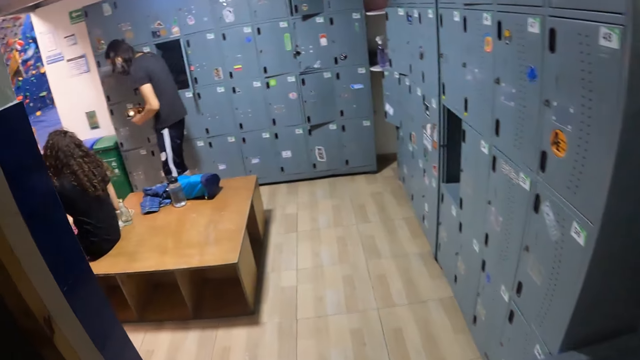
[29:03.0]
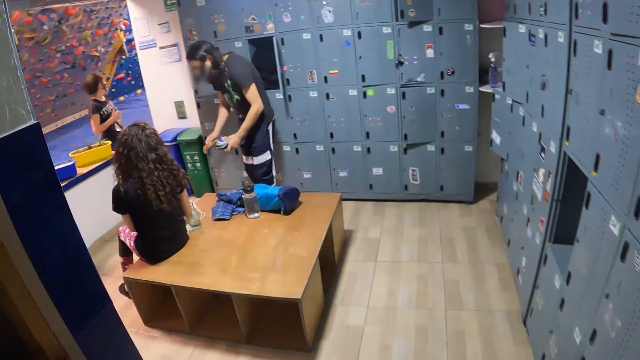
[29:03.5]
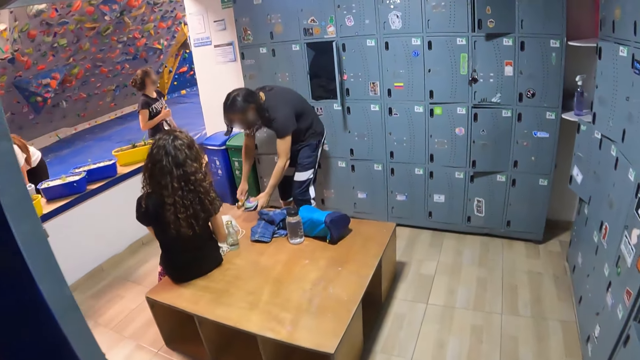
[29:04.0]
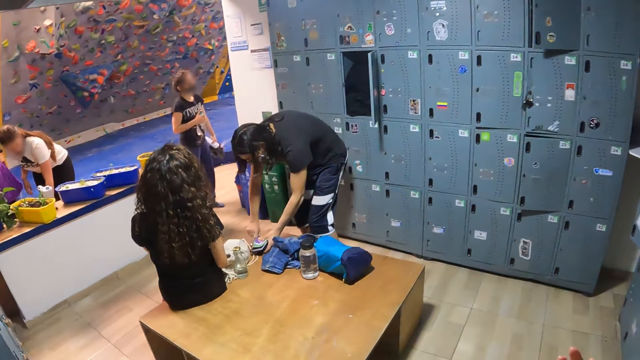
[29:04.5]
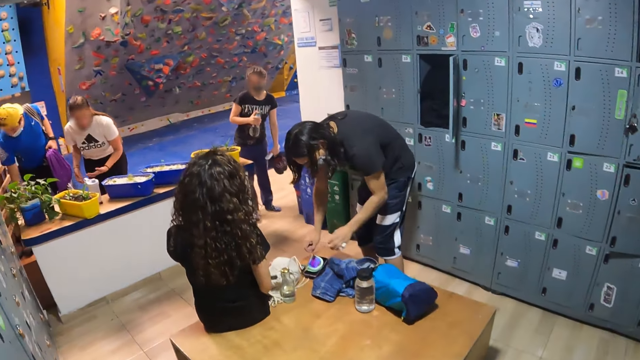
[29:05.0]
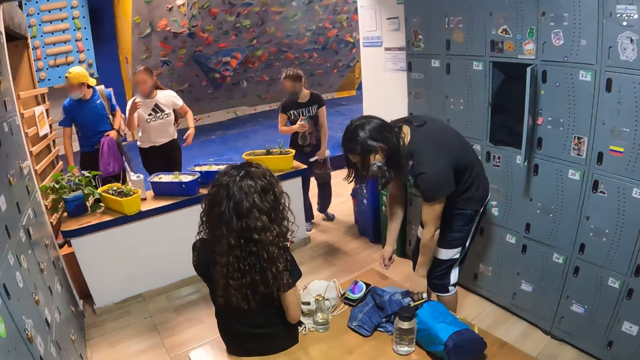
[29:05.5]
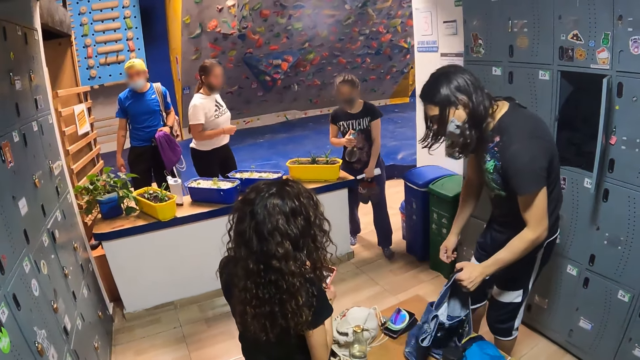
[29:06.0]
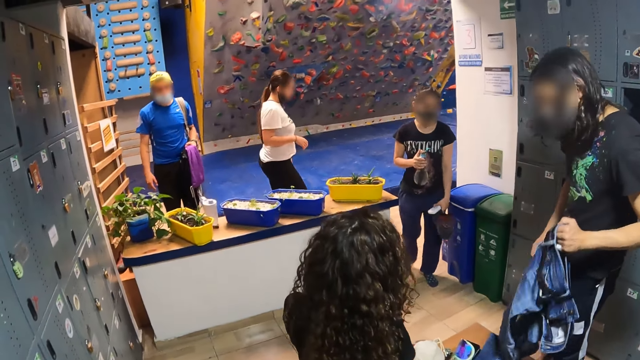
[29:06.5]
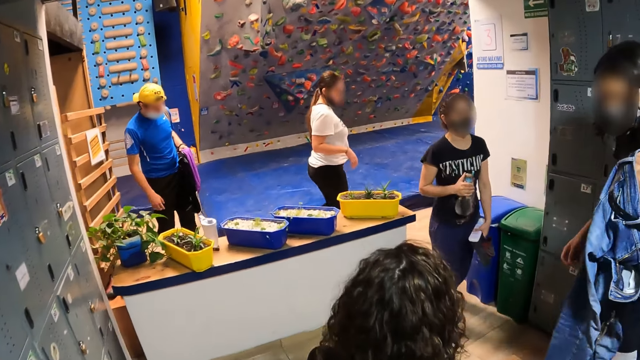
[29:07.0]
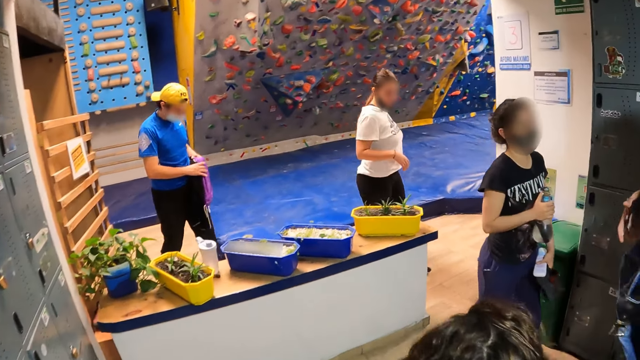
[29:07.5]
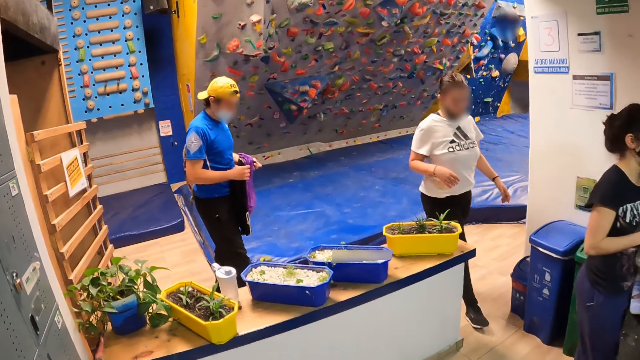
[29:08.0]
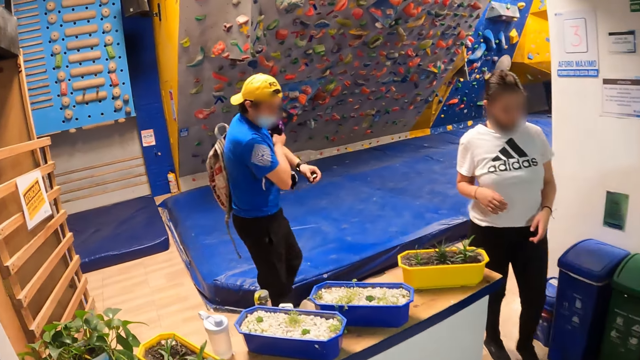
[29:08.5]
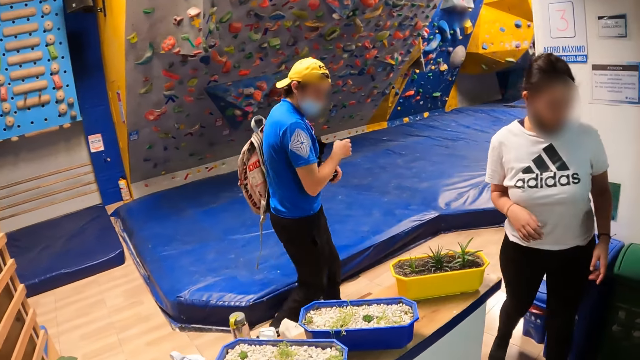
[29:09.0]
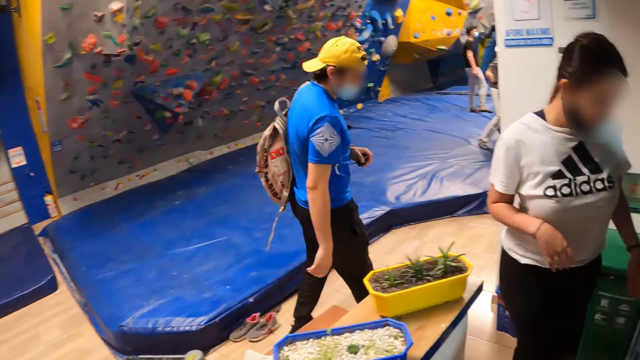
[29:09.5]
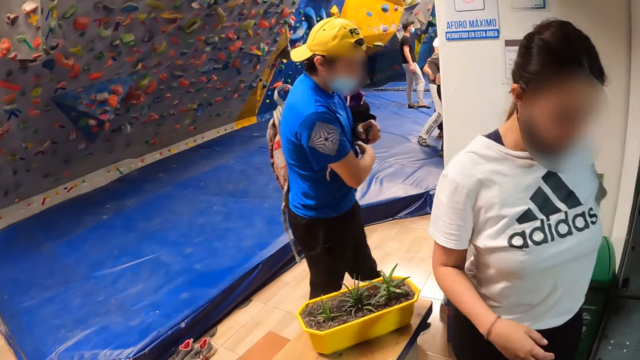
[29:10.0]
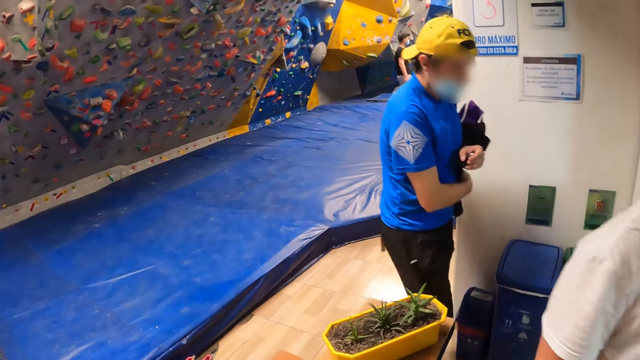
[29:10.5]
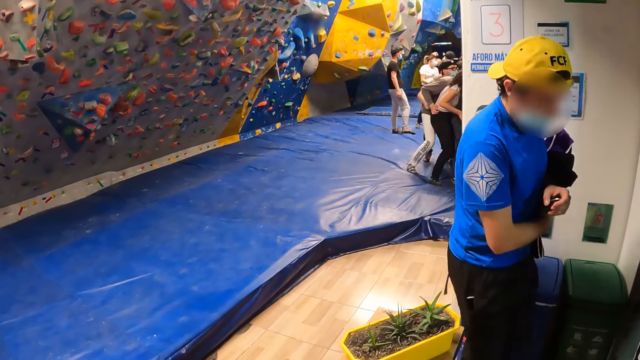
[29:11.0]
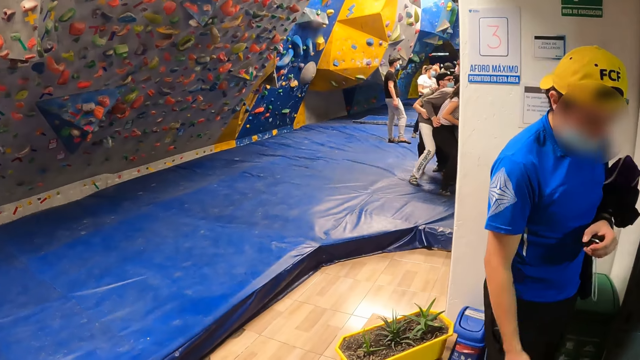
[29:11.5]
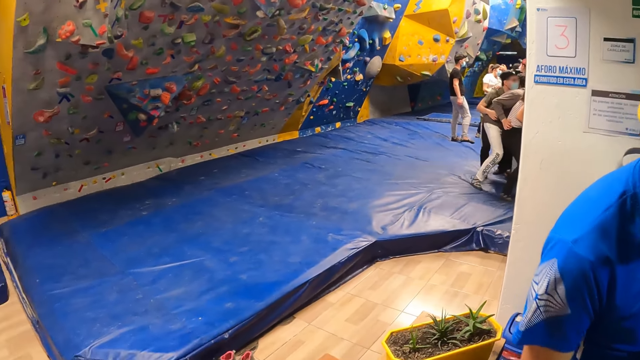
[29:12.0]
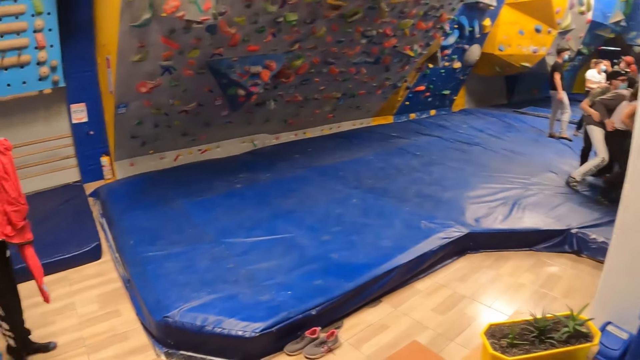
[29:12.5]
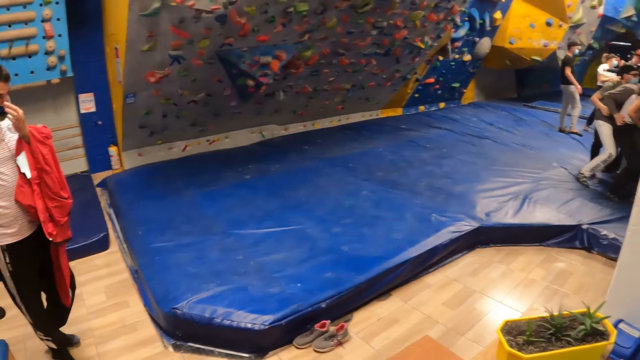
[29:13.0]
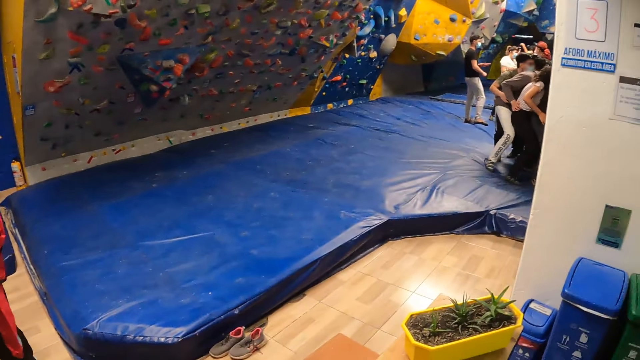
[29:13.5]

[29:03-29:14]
The camera wearer walks from the sink. A man stands at the locker. A lady sits on a table. The man picks up a trouser from the table. Another lady walks inside the locker room. Another lady walks inside the locker room. A woman walks past the camera wearer. Another man walks inside the locker room. The other man walks past the camera wearer.

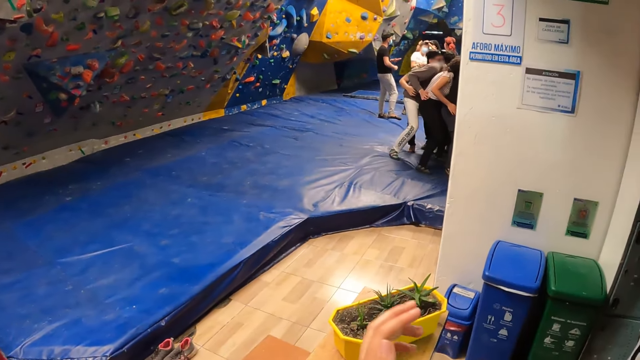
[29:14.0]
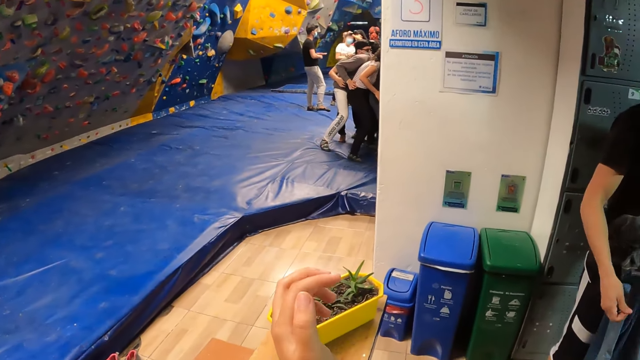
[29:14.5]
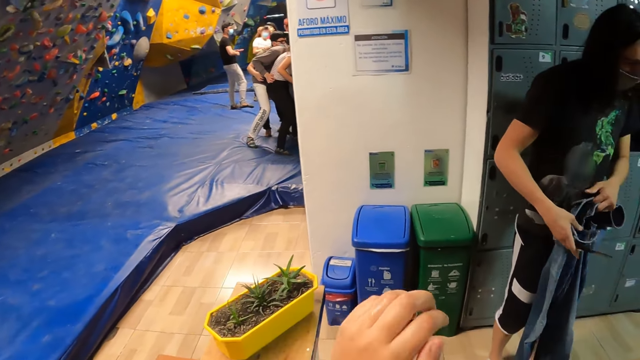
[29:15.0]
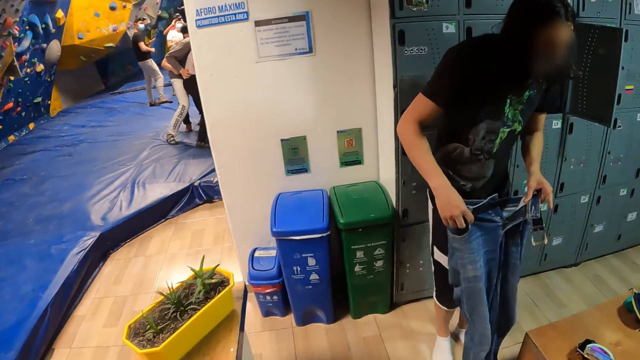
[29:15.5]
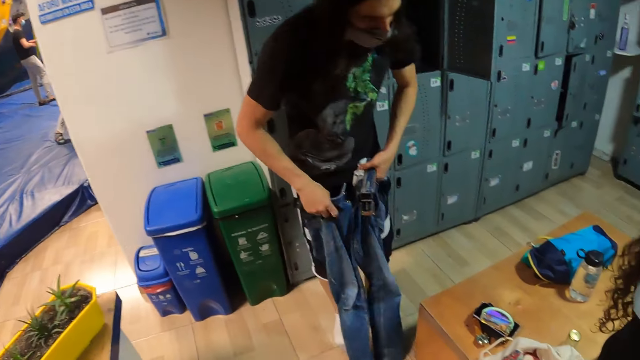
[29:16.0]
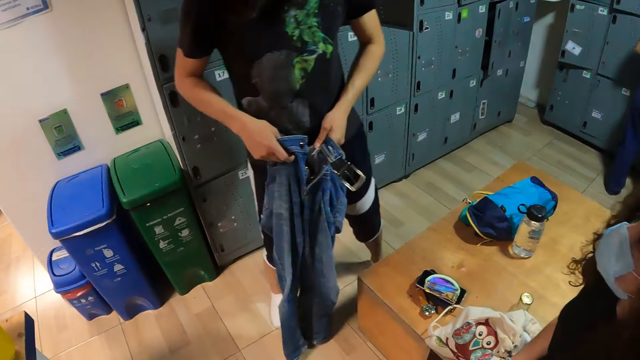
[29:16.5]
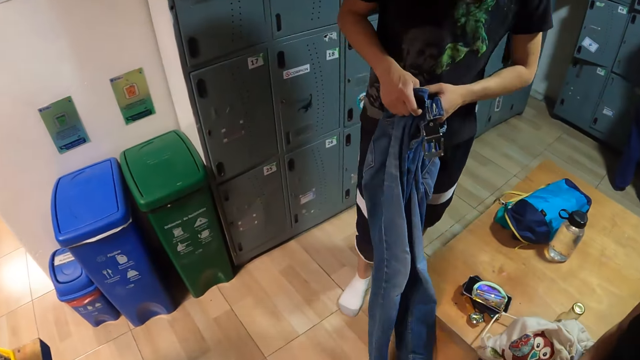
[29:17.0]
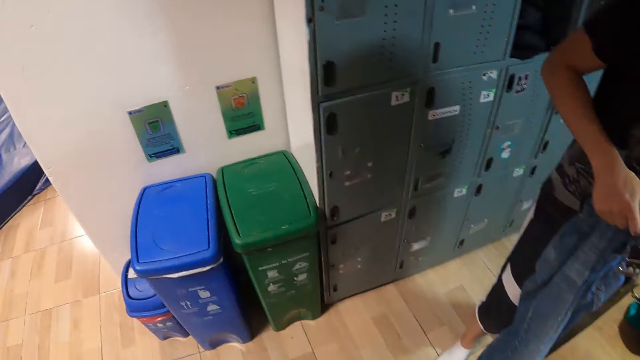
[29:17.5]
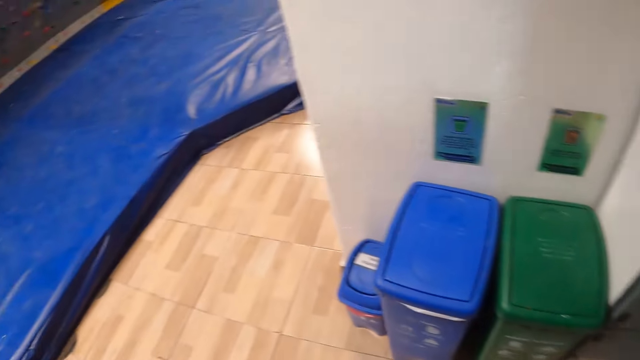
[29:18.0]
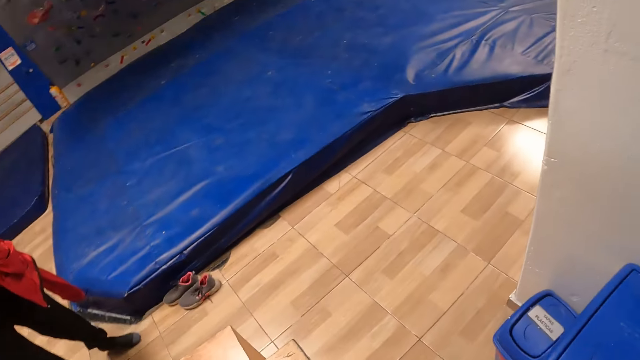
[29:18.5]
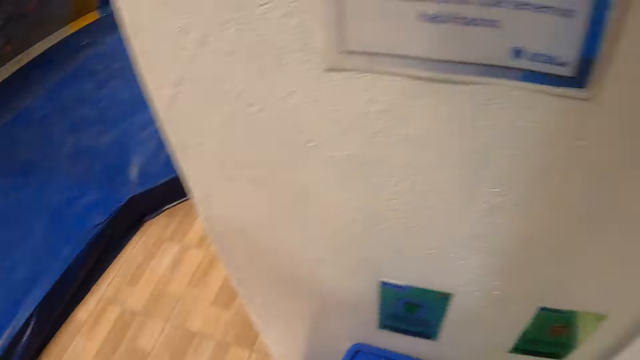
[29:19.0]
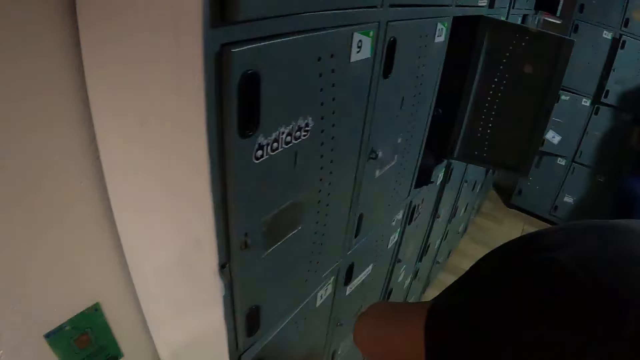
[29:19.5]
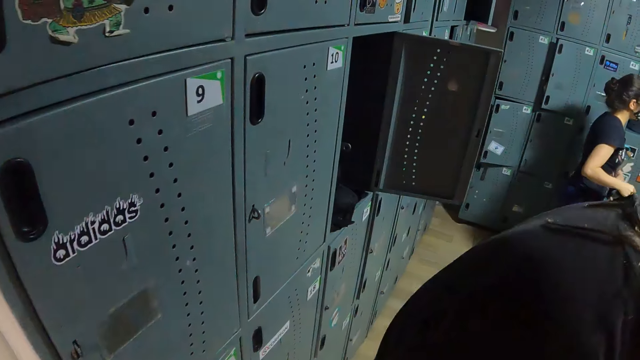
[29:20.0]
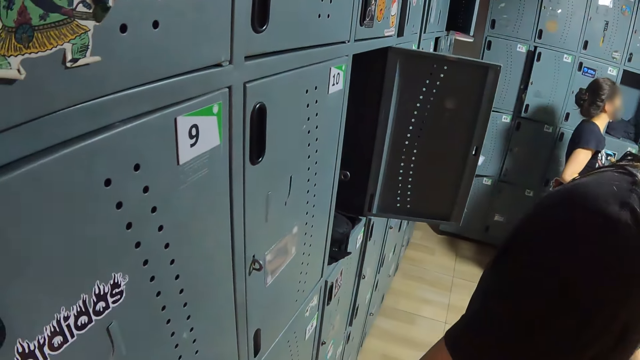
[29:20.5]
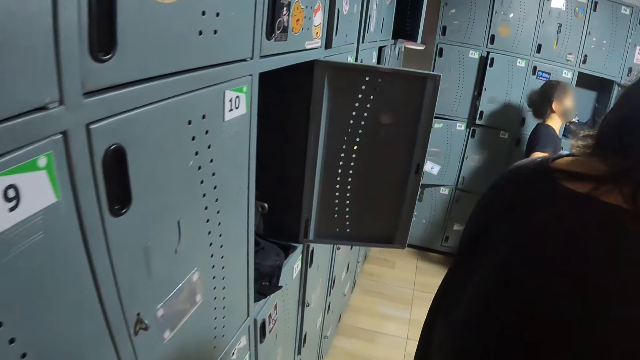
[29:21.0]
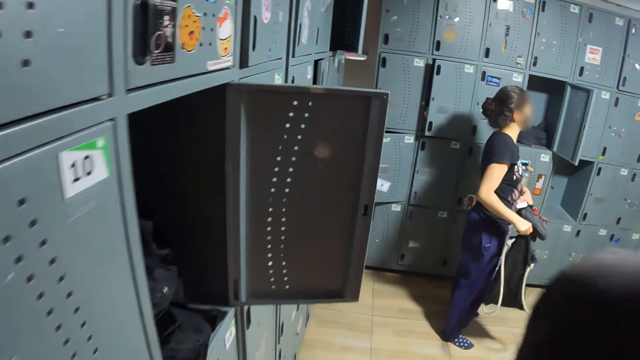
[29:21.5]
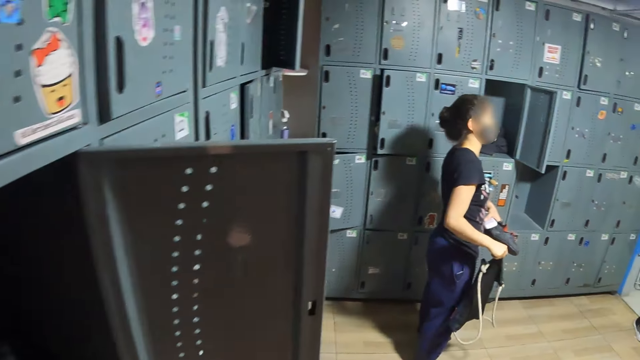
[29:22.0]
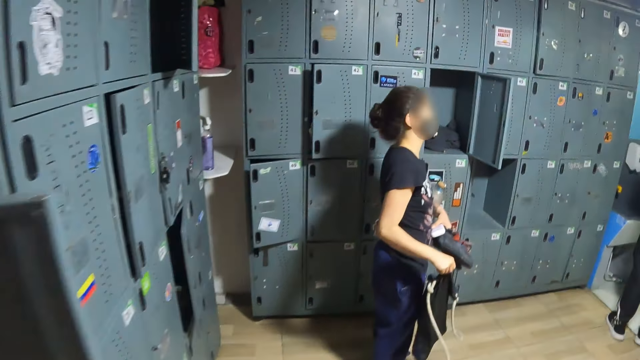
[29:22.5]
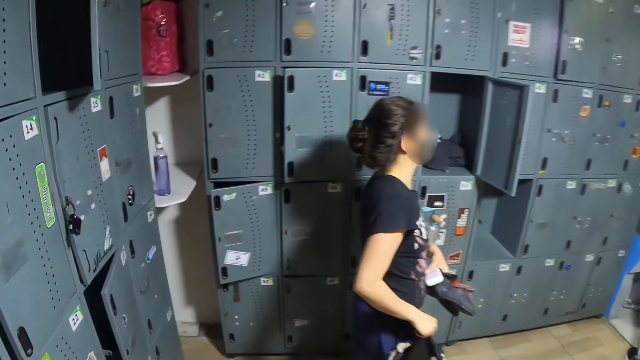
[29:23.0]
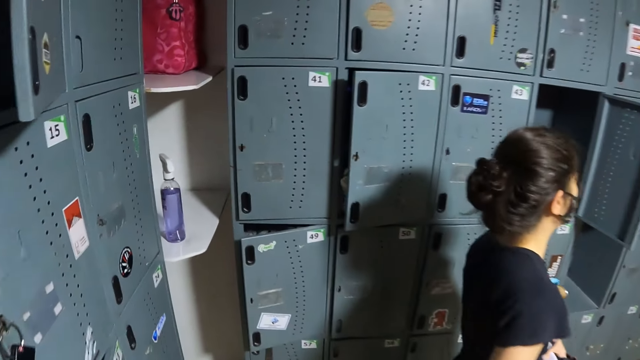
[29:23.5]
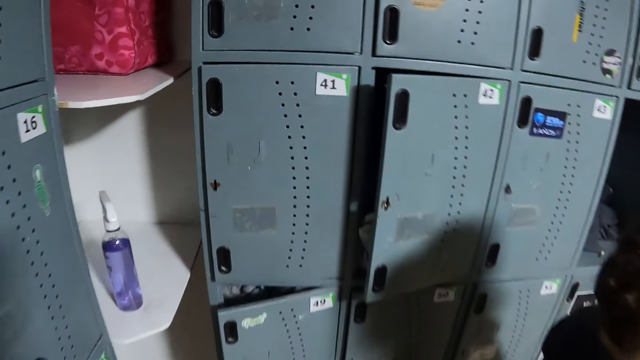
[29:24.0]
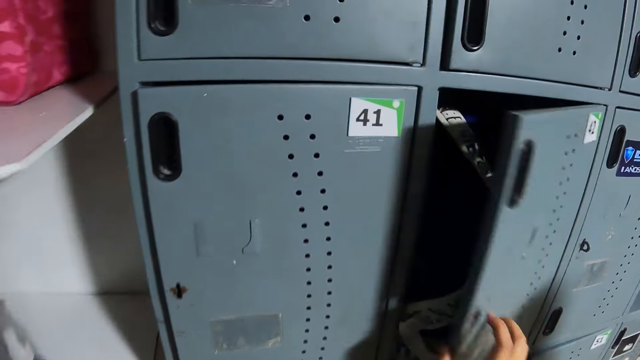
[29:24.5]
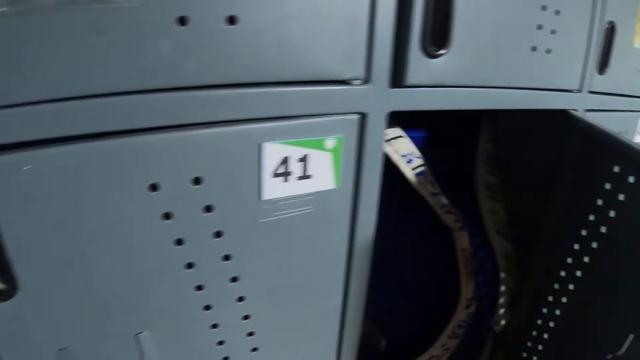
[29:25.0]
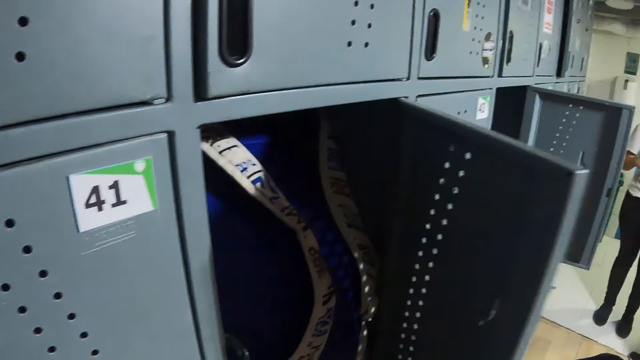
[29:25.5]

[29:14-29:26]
The camera wearer moves their hand. A lady stands at a locker. The camera wearer opens a locker cabinet with their right hand.
